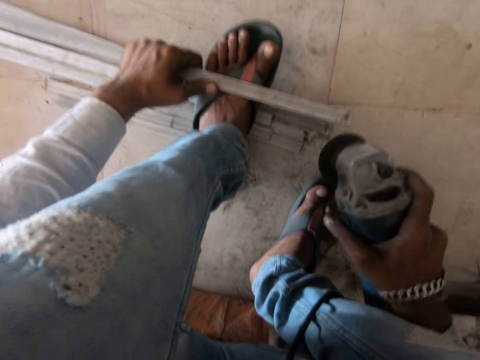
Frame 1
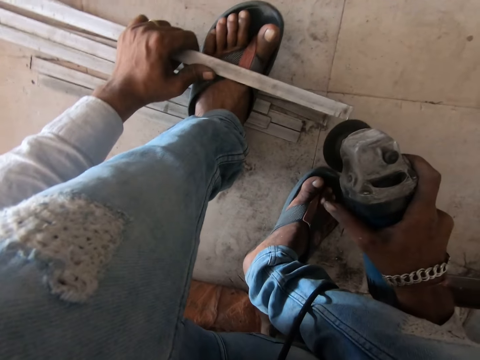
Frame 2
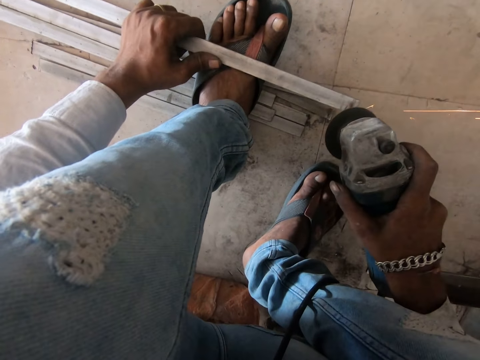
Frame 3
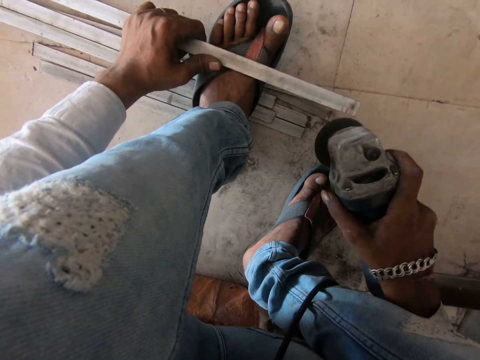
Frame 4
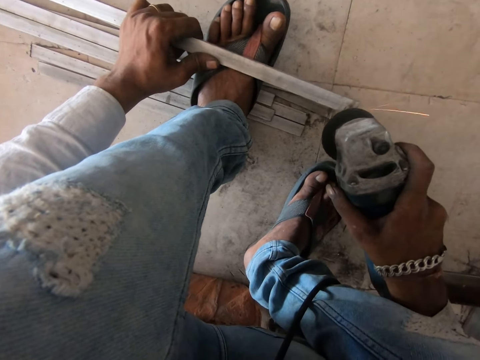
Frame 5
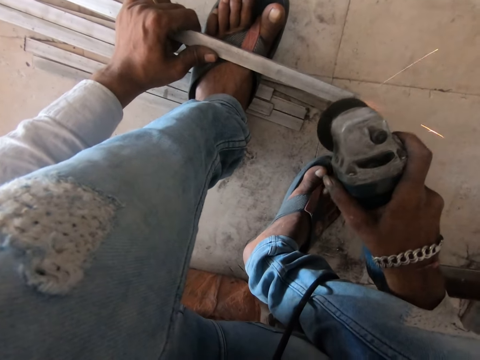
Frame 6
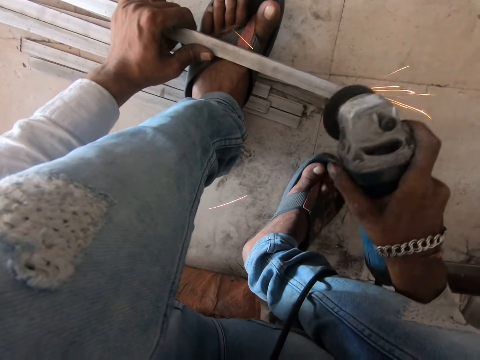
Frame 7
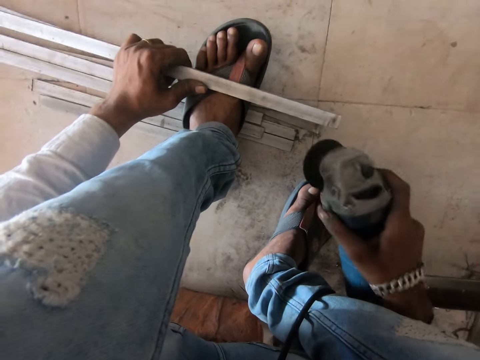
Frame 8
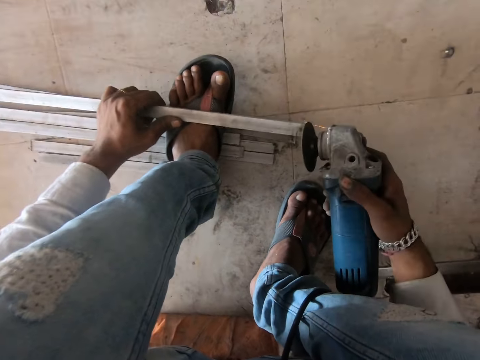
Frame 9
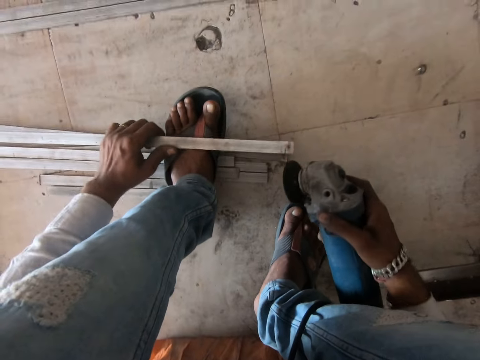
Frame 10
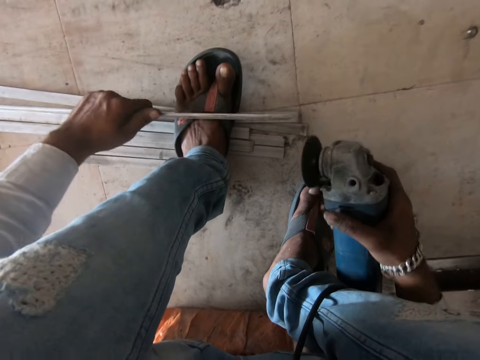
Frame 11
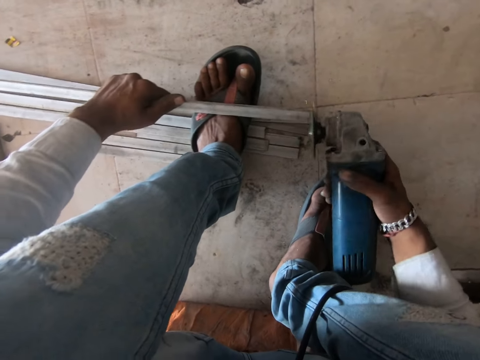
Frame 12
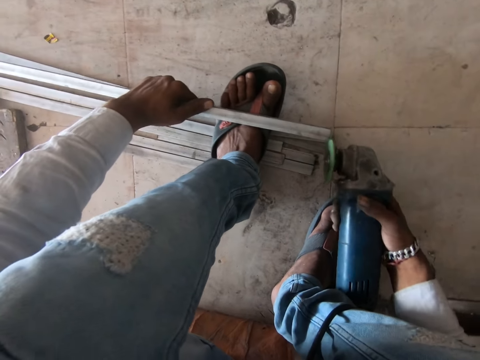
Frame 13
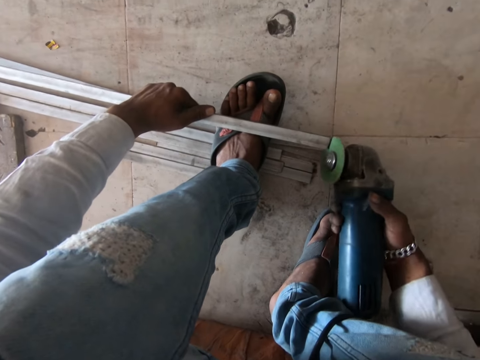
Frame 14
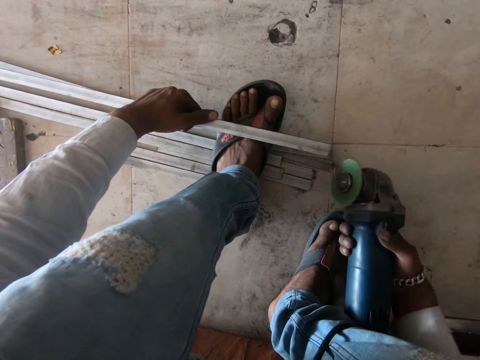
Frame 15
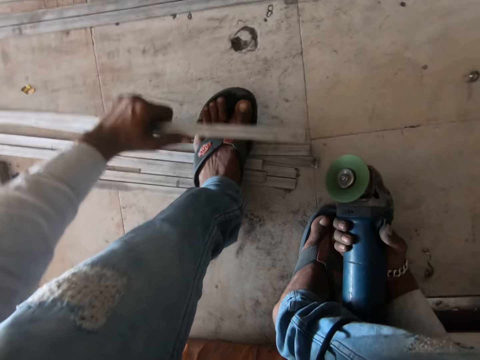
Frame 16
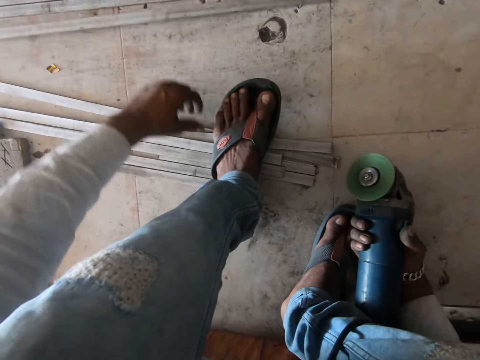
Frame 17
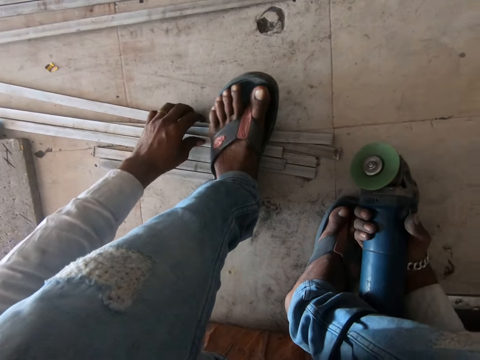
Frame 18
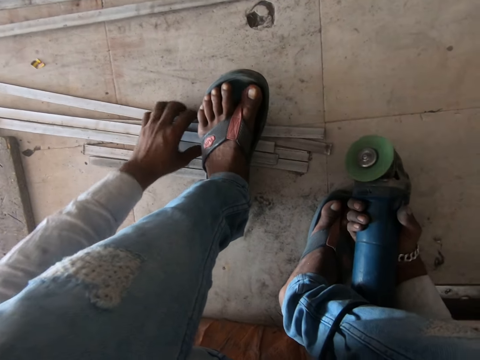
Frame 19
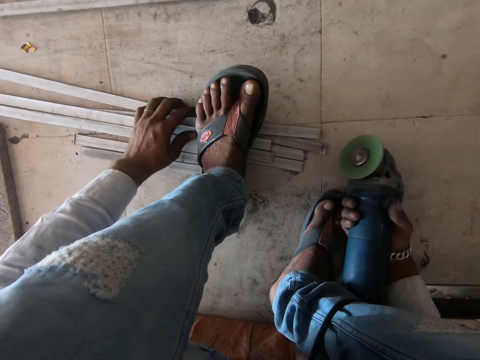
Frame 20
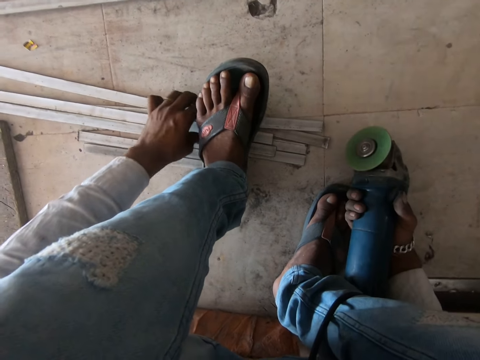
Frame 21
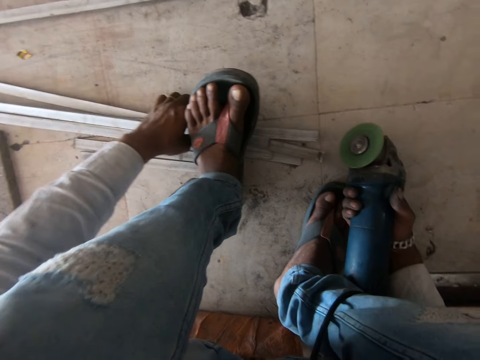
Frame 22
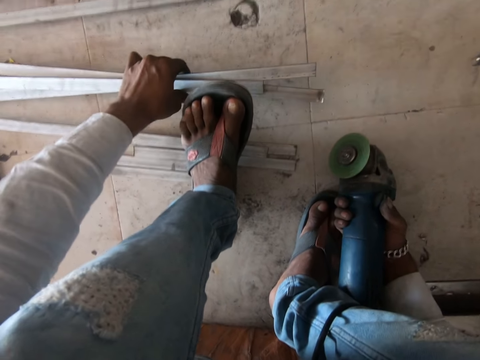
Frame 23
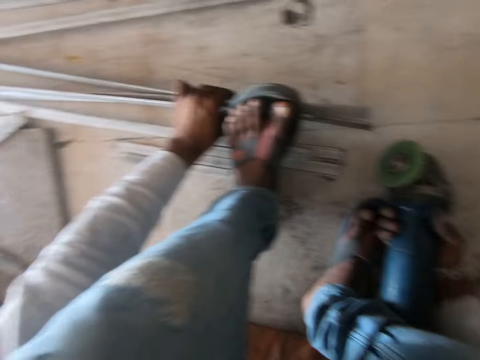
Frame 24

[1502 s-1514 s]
The camera wearer rotates the metal bar. They polish the metal bar. They drop the metal bar on the floor. They pick up the metal bars. They move the metal bars.

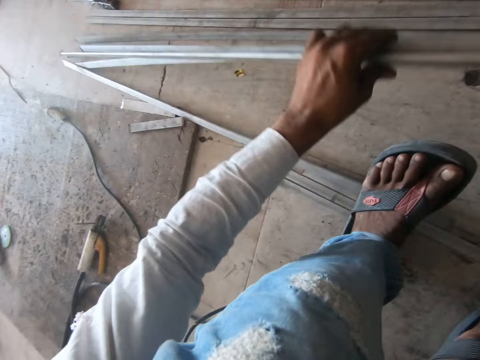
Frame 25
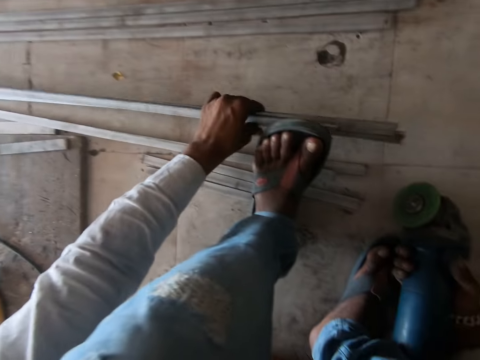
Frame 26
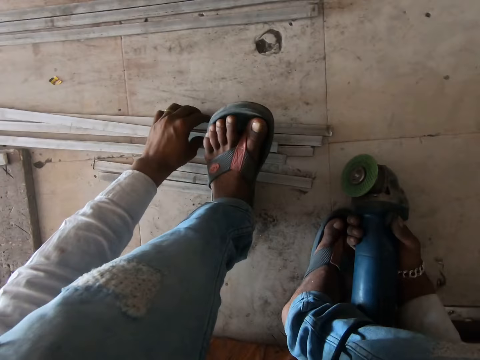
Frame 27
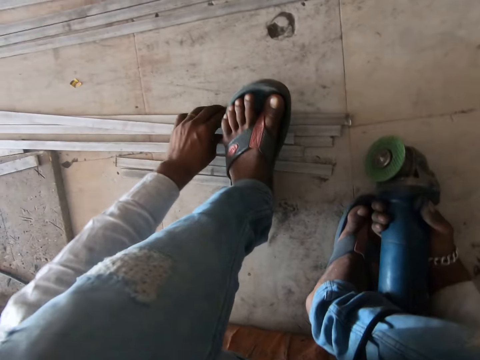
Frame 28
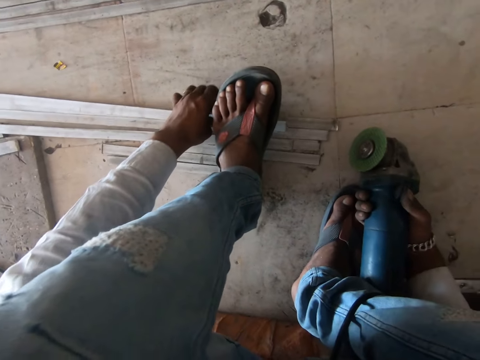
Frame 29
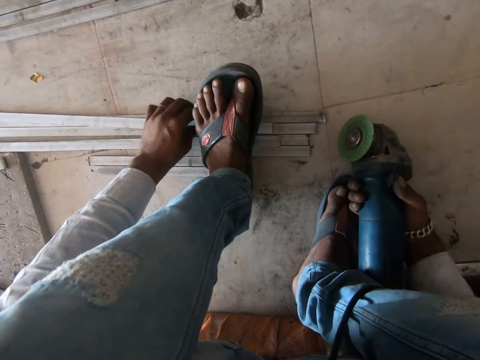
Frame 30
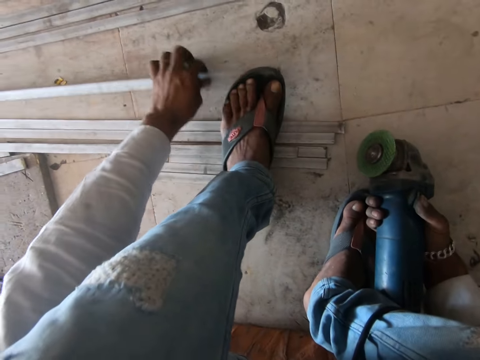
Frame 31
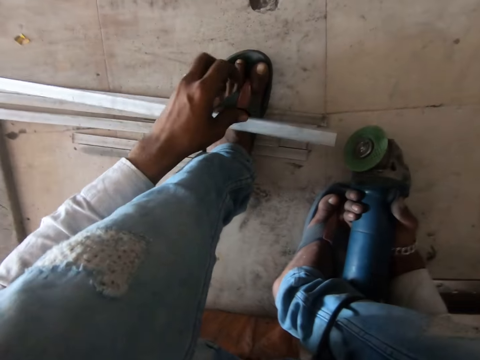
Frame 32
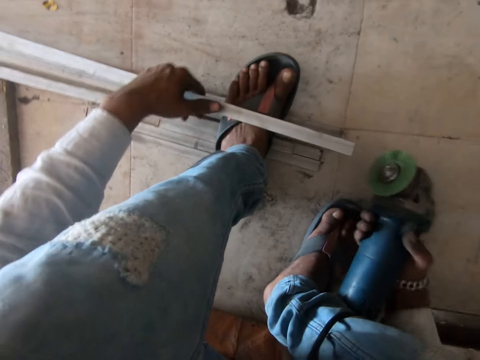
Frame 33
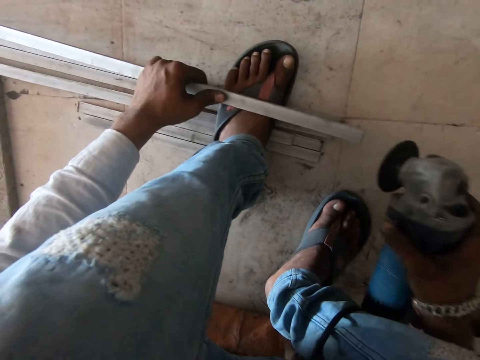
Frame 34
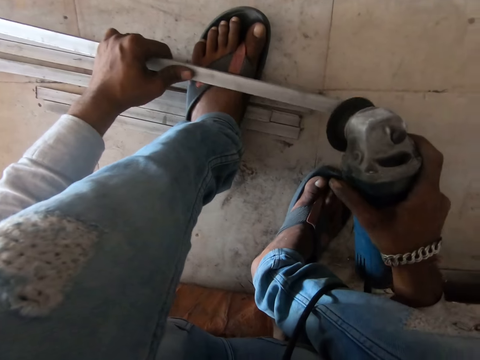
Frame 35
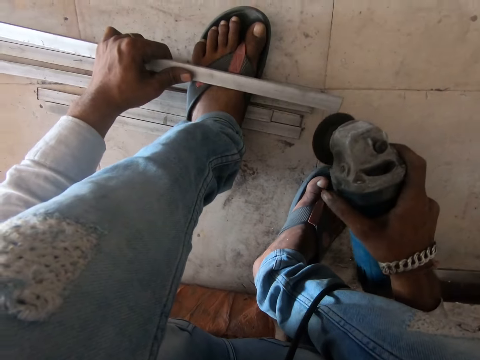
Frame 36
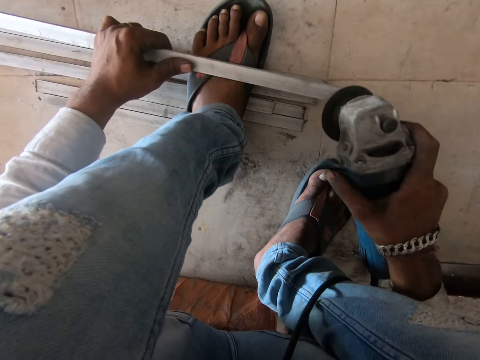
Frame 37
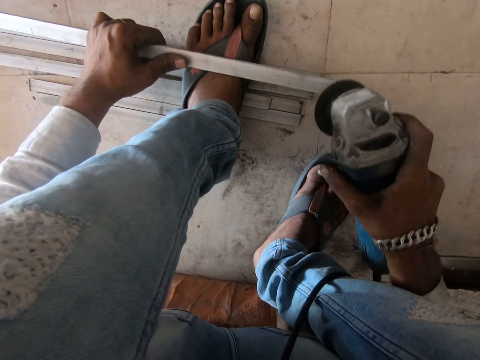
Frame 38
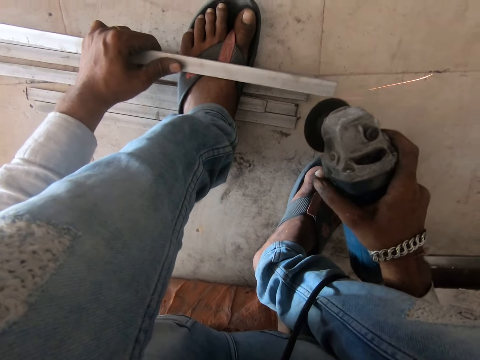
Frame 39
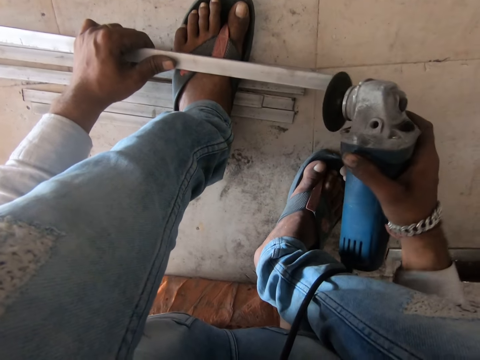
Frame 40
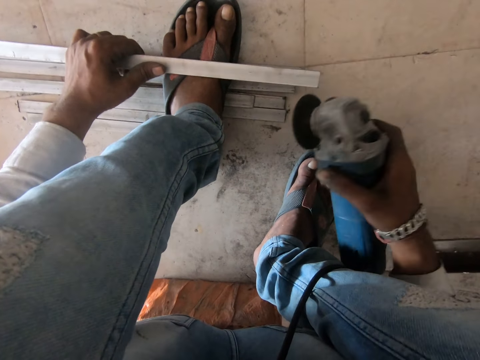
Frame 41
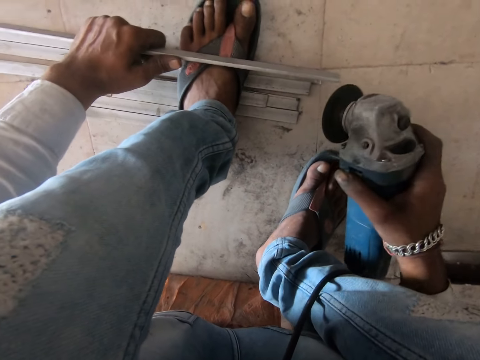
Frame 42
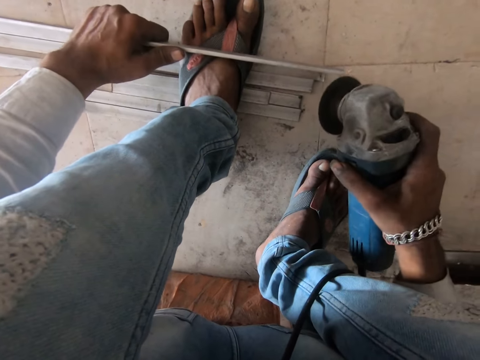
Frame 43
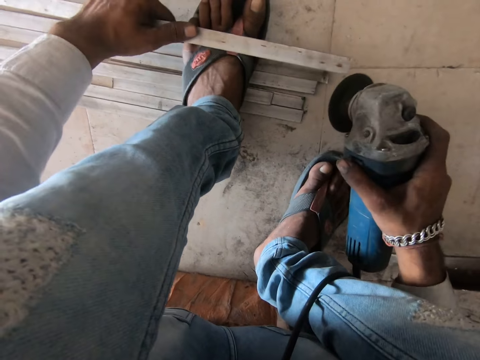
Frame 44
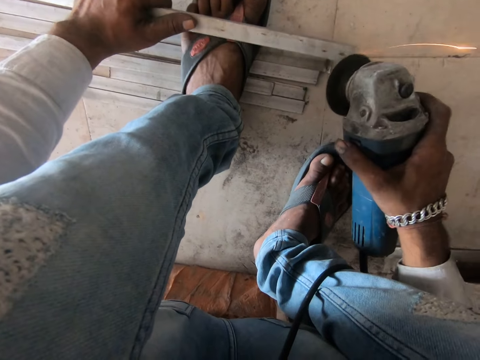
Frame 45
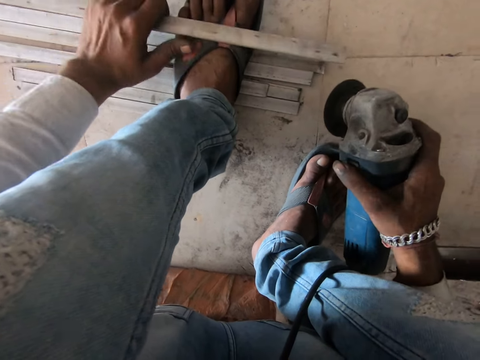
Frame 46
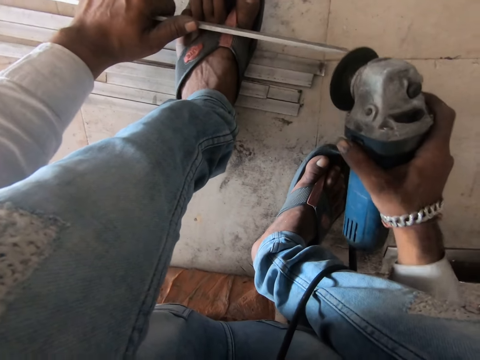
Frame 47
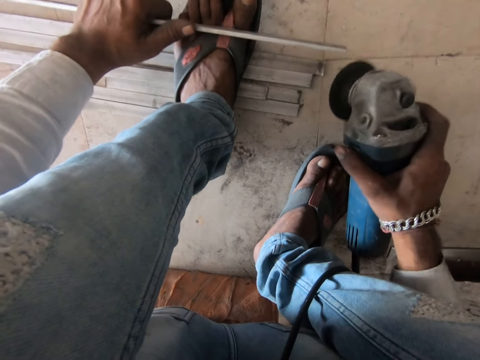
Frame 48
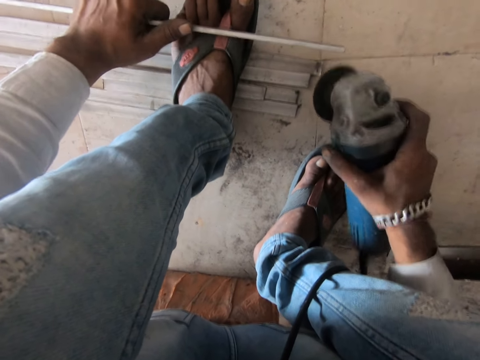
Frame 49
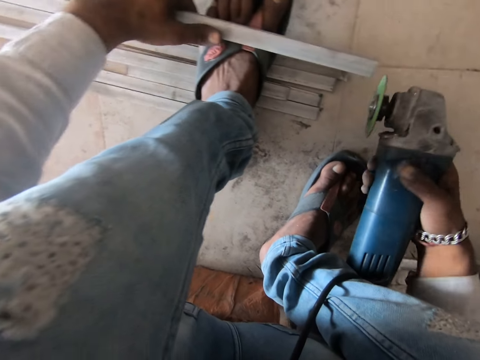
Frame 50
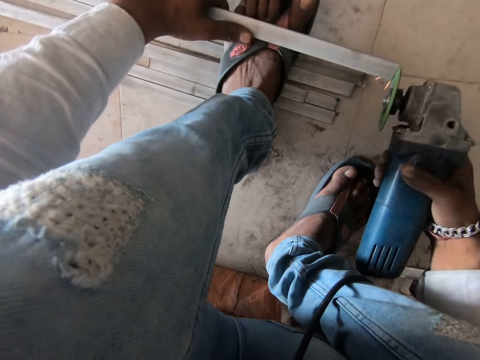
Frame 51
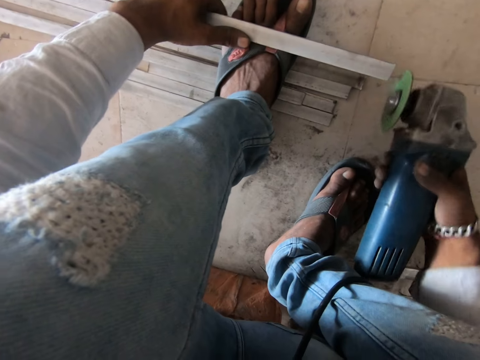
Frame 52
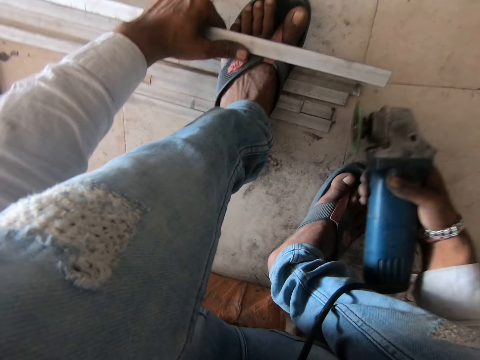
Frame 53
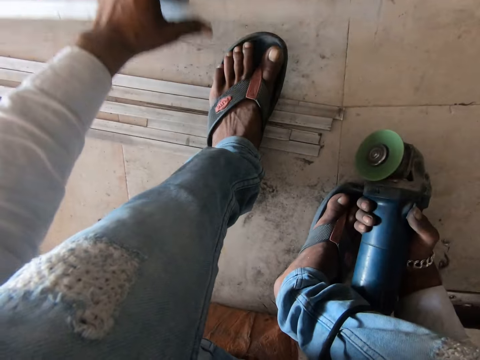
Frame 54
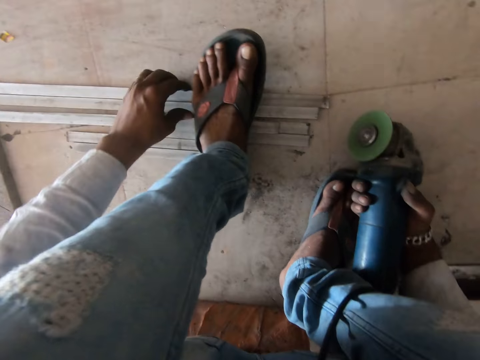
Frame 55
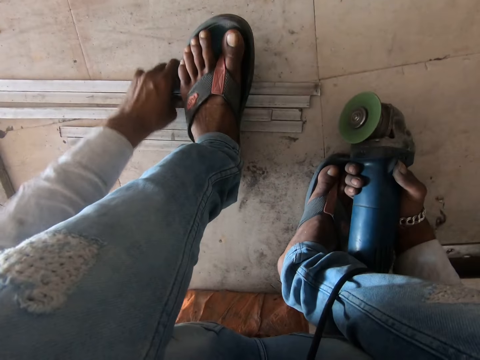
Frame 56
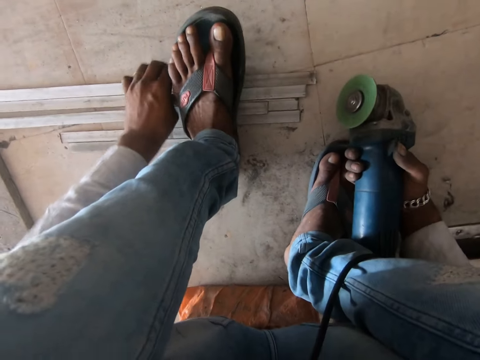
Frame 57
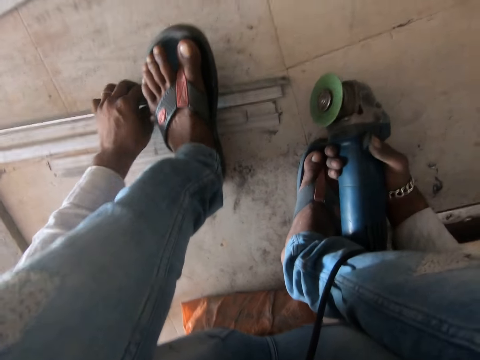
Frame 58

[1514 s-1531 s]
The camera wearer drops the metal bars. They pick up the metal bar. They place the metal bar on the foot. They grind the metal bar. They polish the metal bar. They rotate the metal bar, polish the metal bar, rotate the metal bar, polish the metal bar, rotate the metal bar and polish the metal bar. They drop the metal bar on the floor. They pick up the metal bar.
